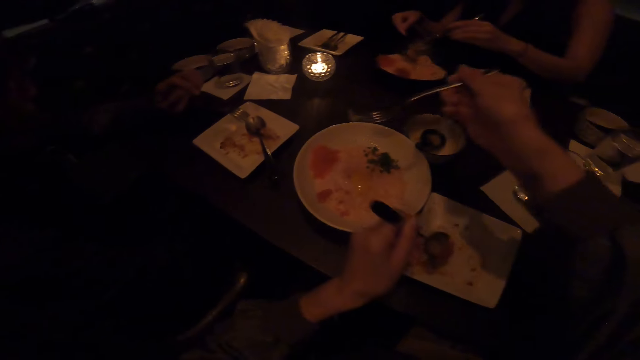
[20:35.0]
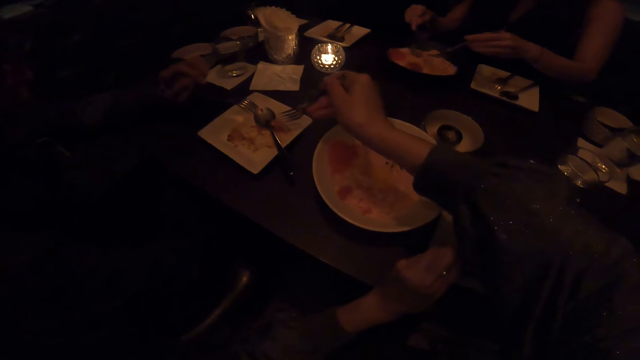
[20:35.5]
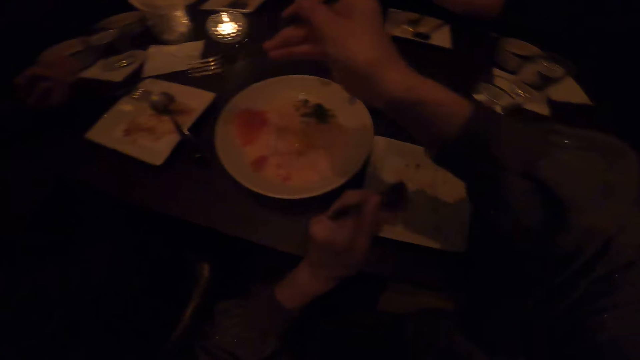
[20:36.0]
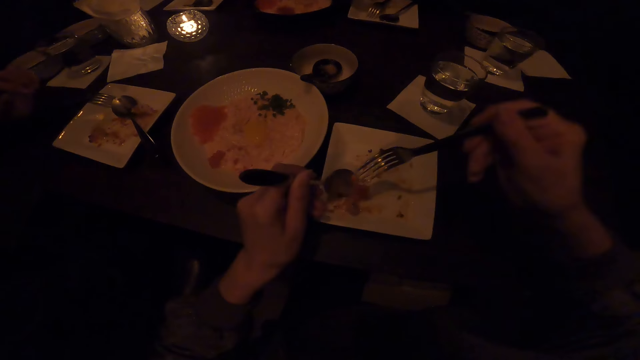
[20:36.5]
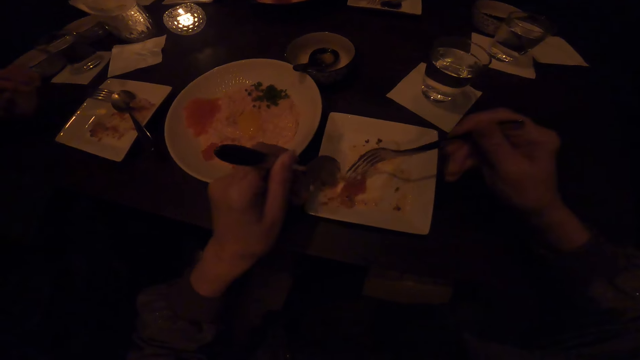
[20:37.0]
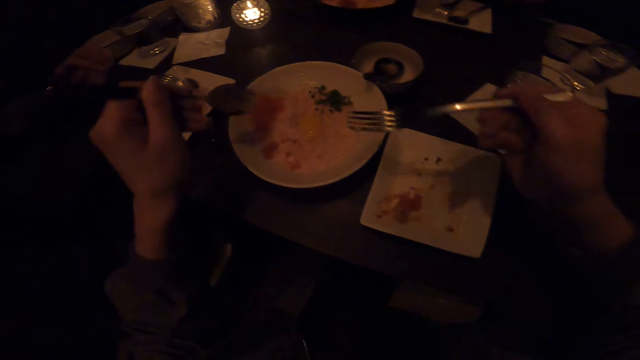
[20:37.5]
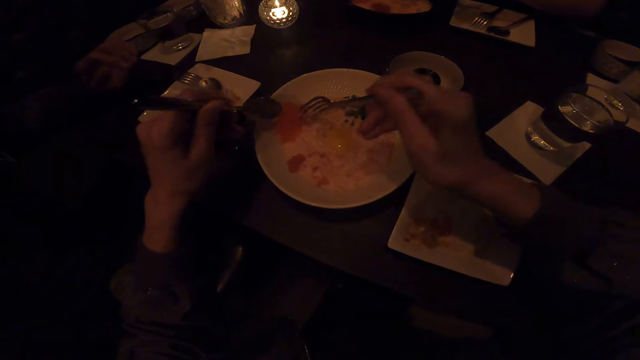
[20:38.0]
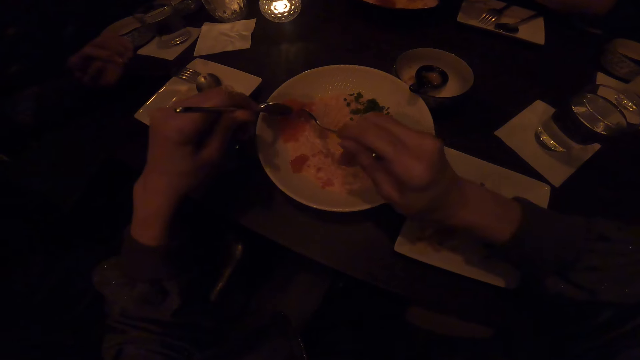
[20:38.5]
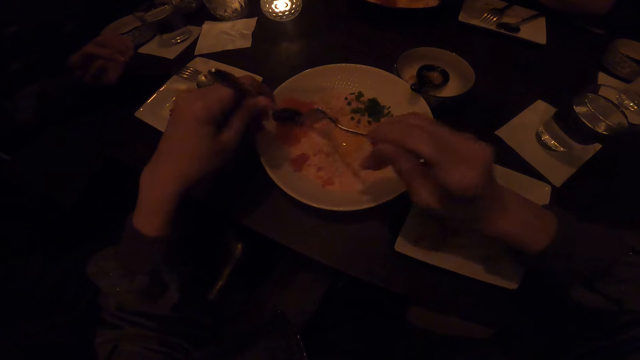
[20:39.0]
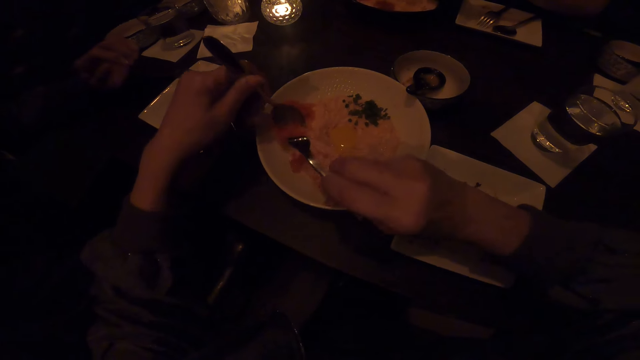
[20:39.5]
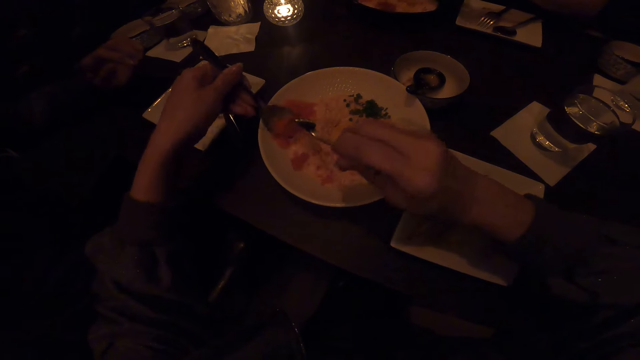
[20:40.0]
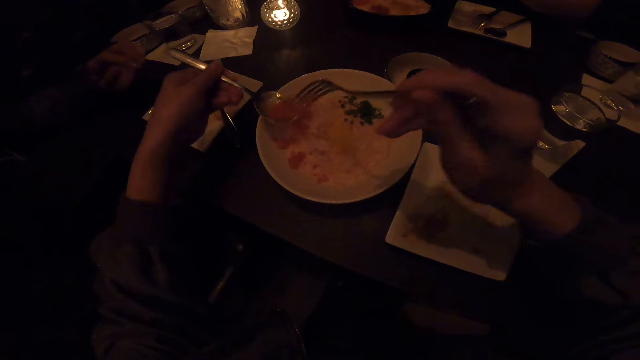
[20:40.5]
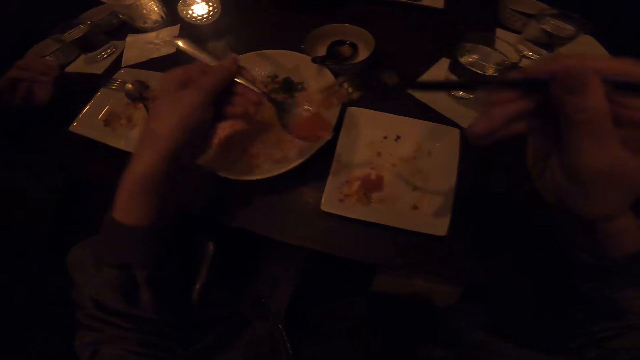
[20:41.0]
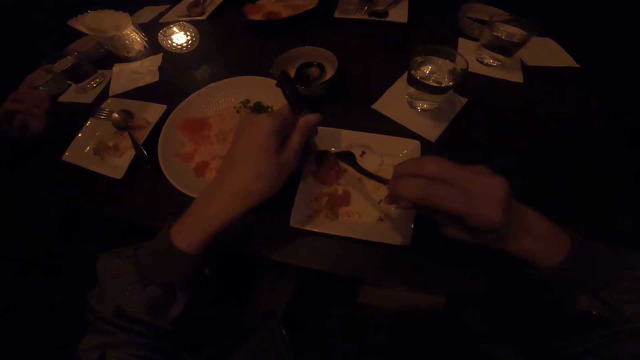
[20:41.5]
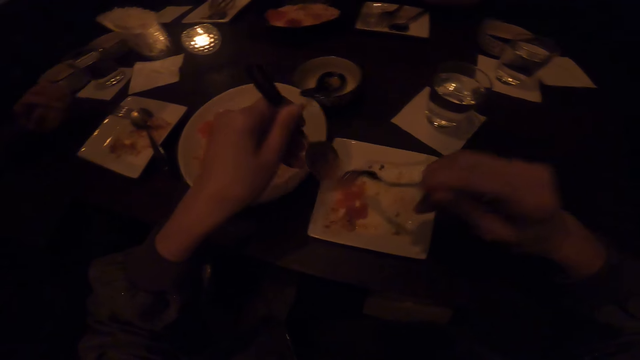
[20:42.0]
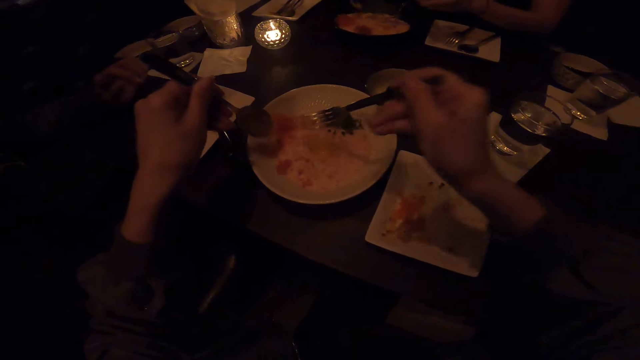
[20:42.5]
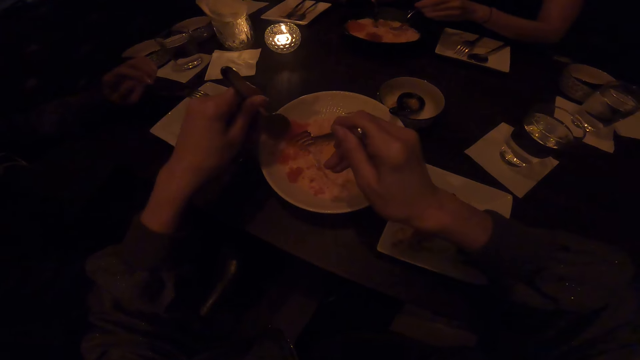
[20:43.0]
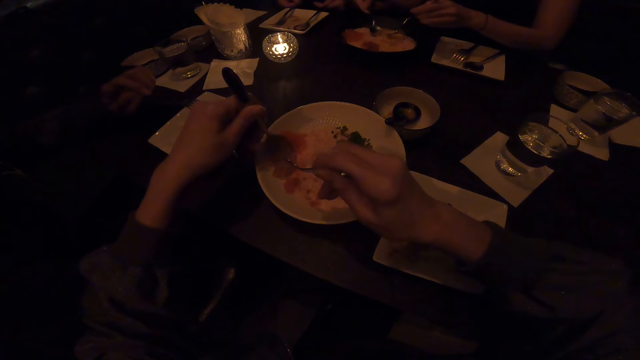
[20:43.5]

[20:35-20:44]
The camera wearer puts food in a plate. They fetch the food from the plate. They put the food in the plate.

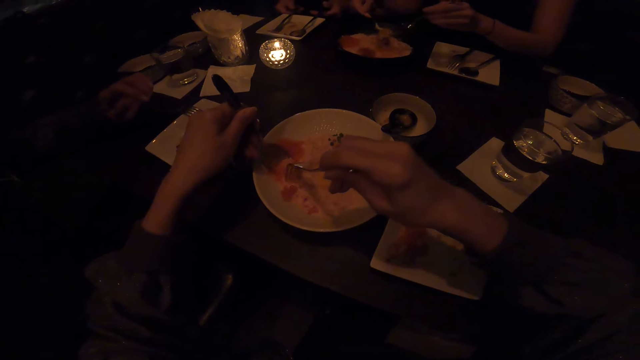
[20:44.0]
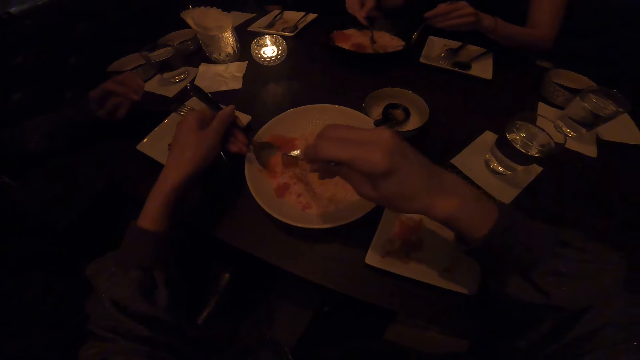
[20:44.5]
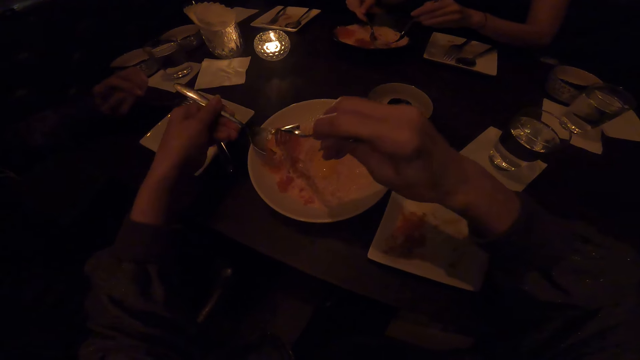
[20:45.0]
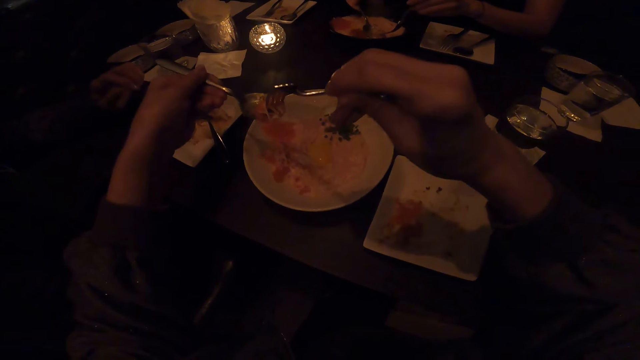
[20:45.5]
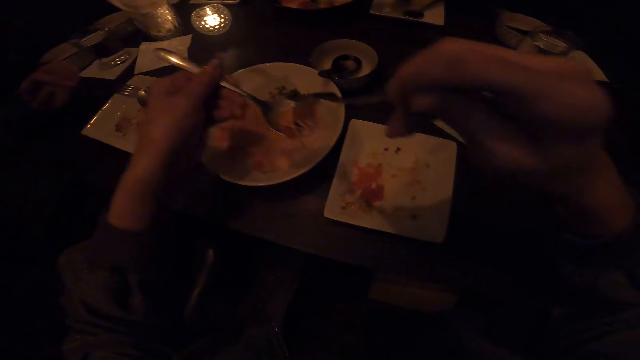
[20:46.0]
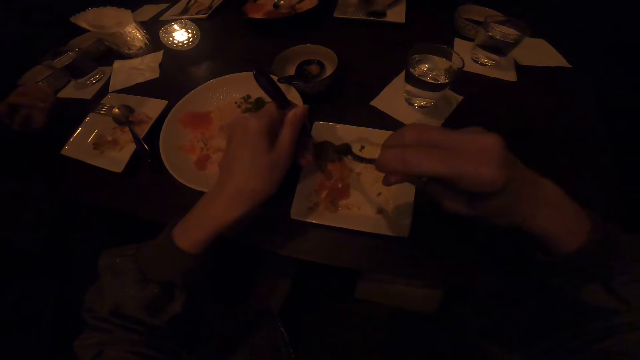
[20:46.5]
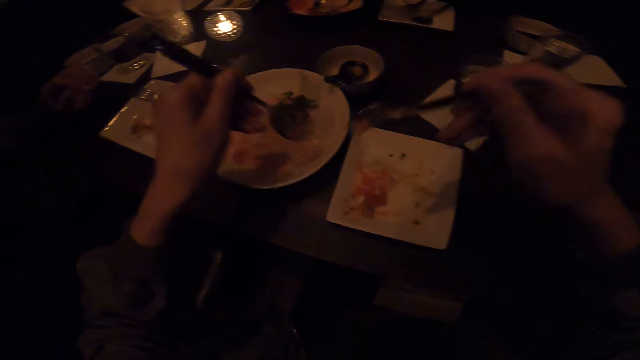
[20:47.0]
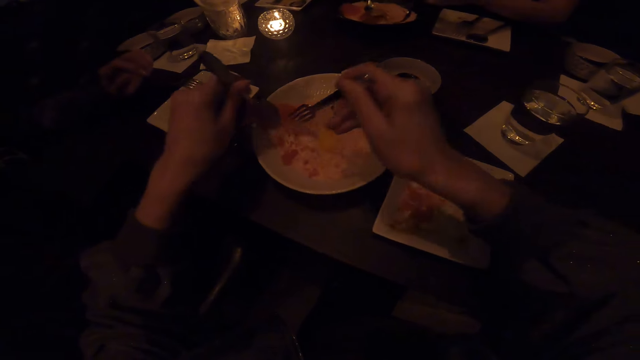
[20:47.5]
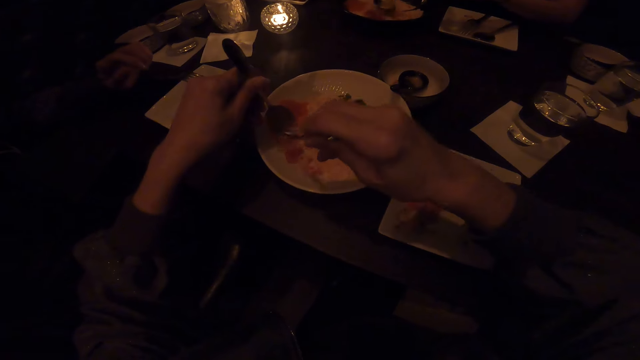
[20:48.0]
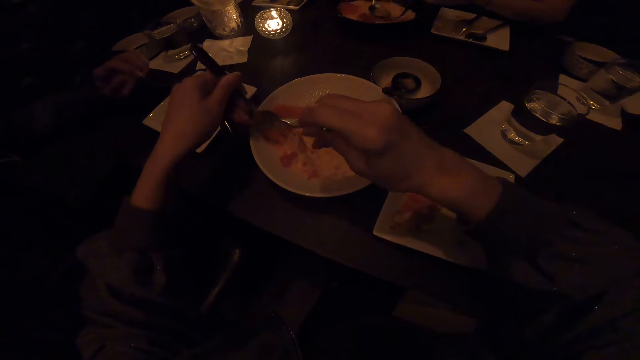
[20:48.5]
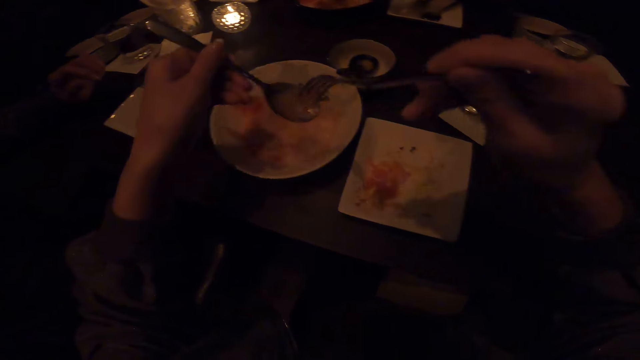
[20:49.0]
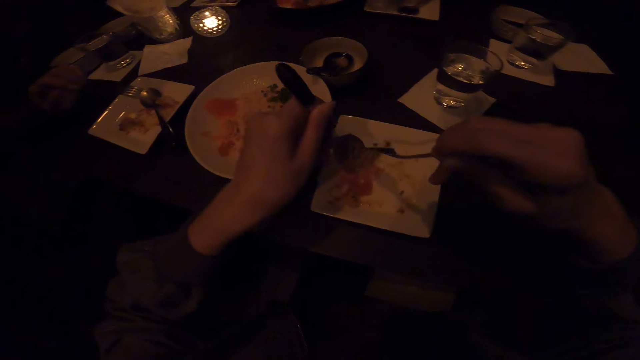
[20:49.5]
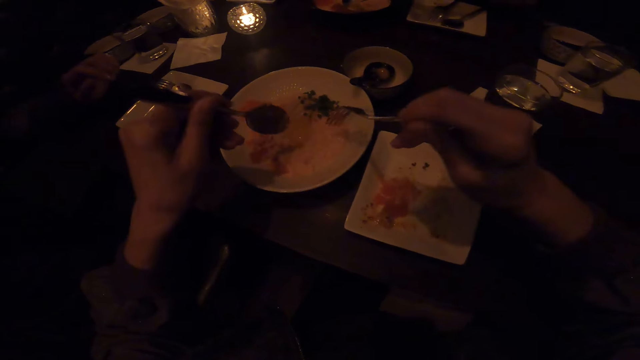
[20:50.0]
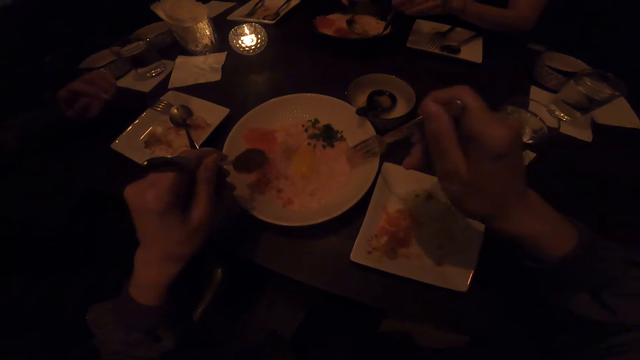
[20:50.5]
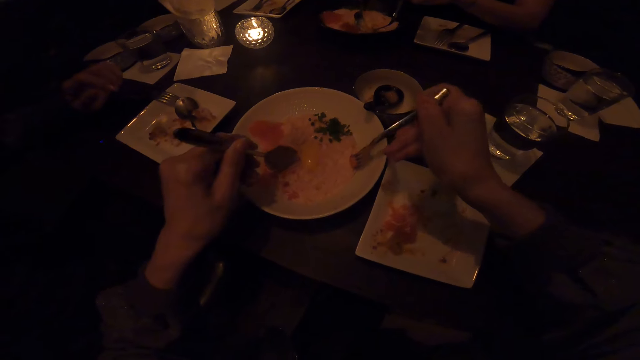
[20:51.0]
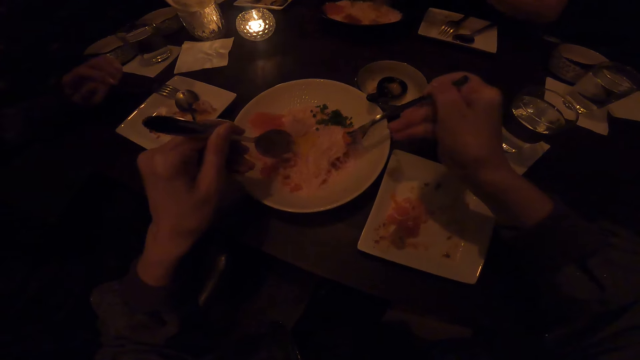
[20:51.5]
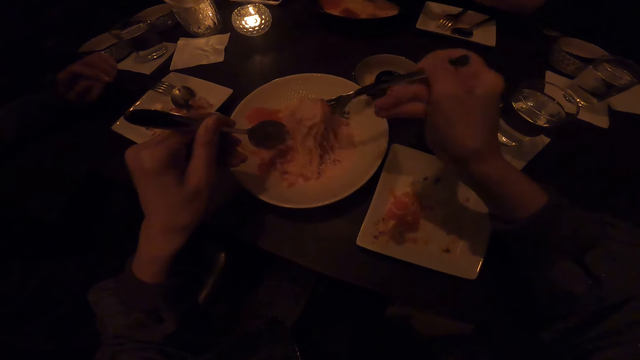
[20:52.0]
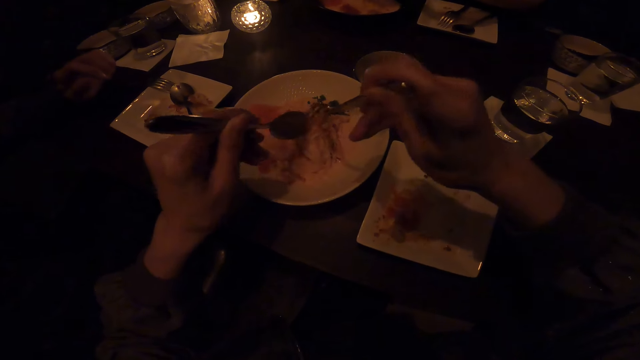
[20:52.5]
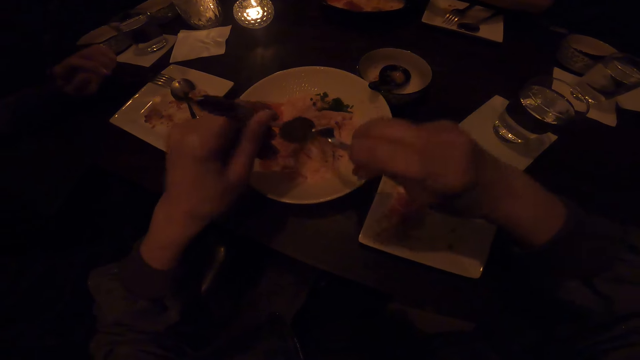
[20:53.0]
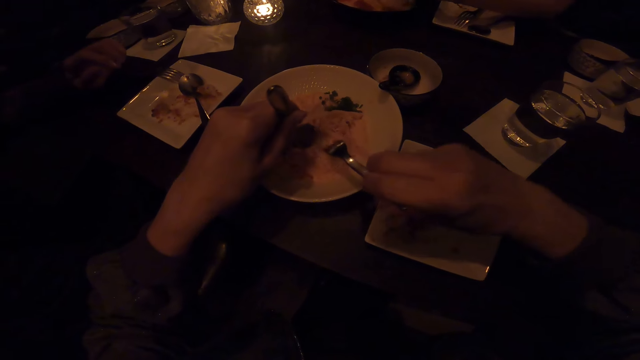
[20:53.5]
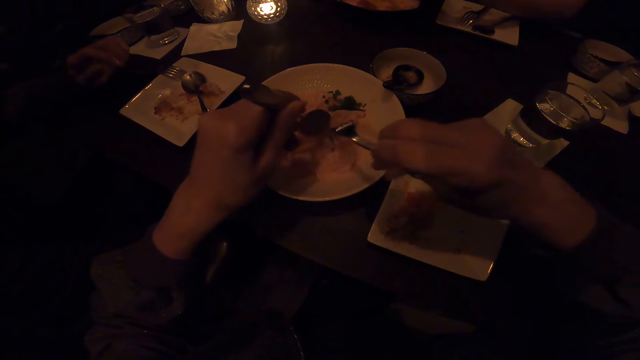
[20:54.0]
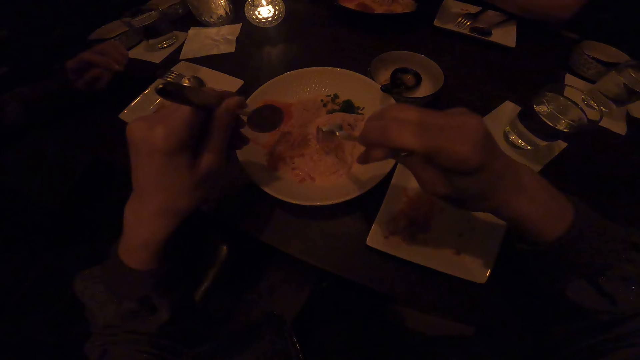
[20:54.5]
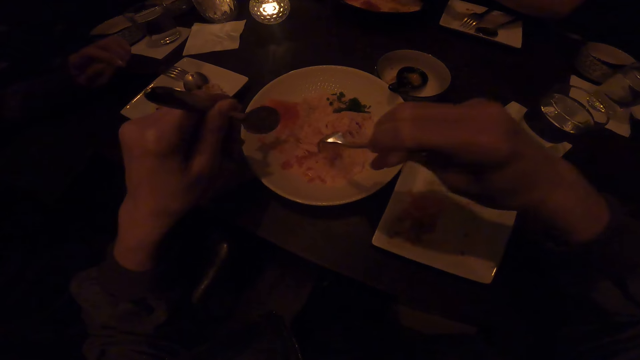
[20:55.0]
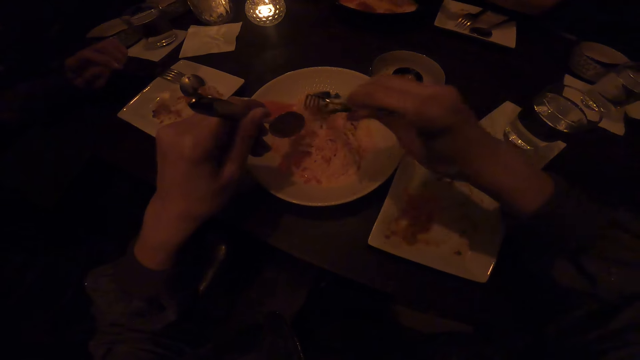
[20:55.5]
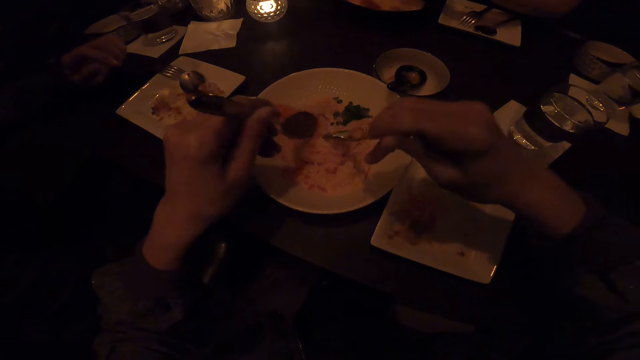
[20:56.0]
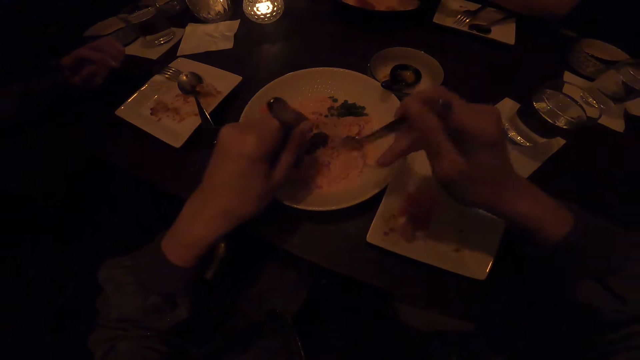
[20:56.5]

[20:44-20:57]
A lady fetches food from a plate. The camera wearer fetches the food from the plate. They put the food in the plate. They fetch the food from the plate. They put the food in the plate.
